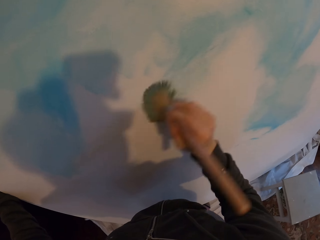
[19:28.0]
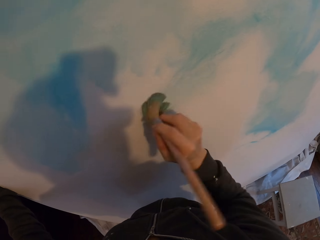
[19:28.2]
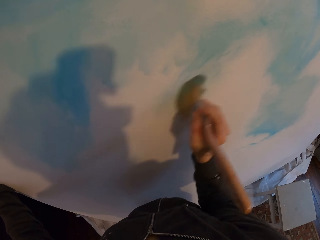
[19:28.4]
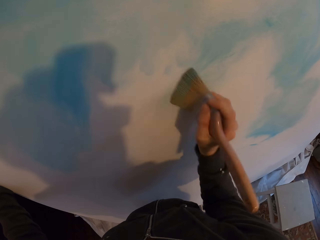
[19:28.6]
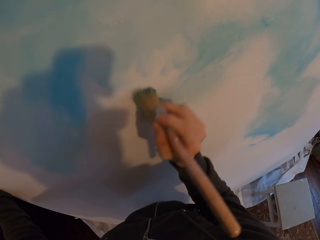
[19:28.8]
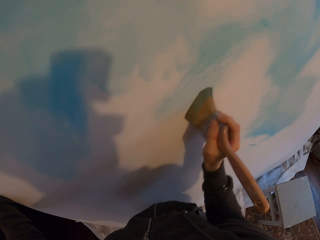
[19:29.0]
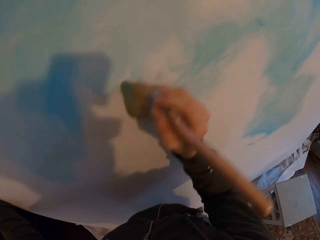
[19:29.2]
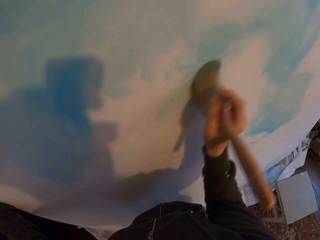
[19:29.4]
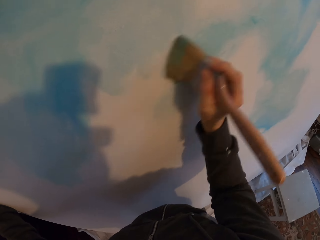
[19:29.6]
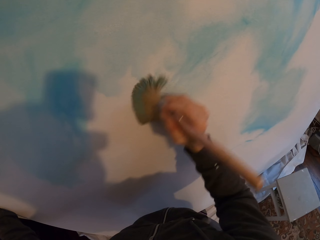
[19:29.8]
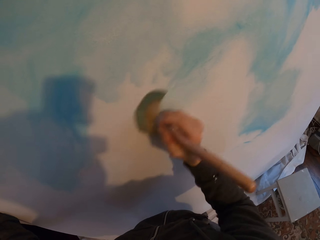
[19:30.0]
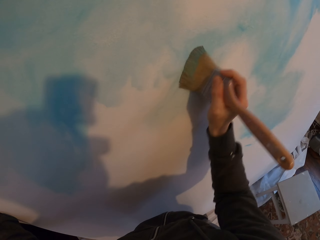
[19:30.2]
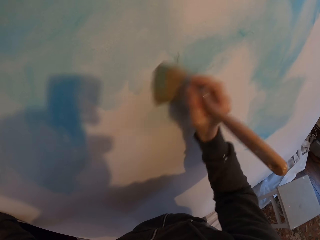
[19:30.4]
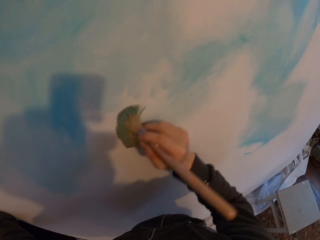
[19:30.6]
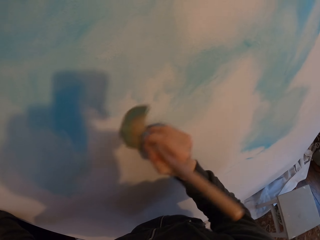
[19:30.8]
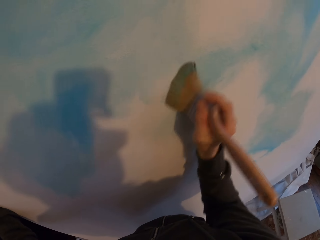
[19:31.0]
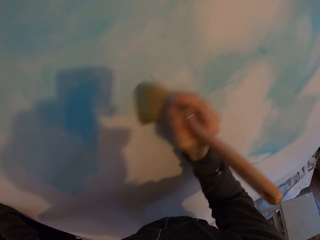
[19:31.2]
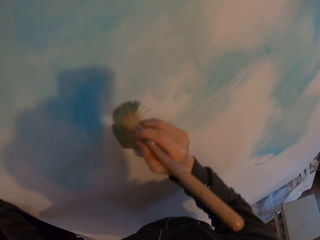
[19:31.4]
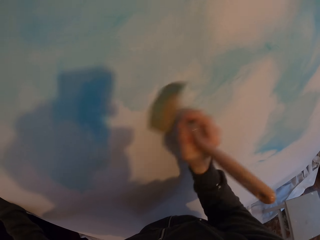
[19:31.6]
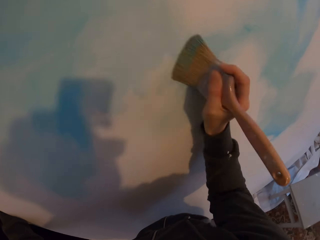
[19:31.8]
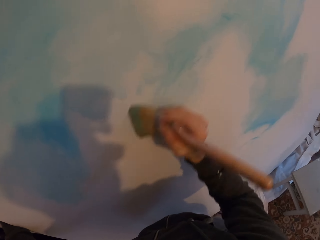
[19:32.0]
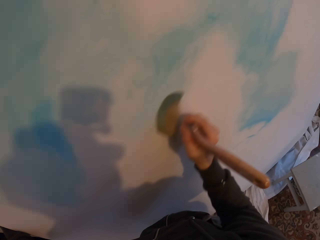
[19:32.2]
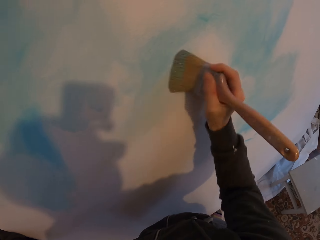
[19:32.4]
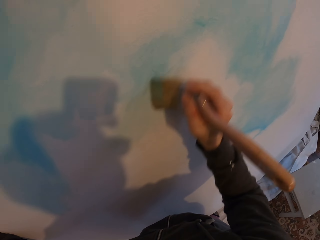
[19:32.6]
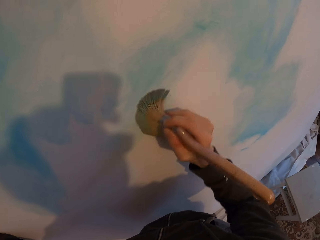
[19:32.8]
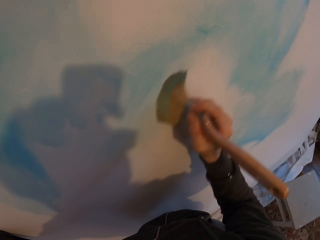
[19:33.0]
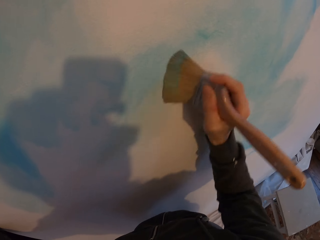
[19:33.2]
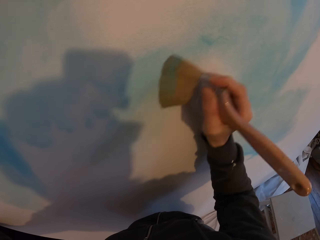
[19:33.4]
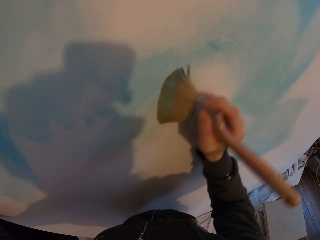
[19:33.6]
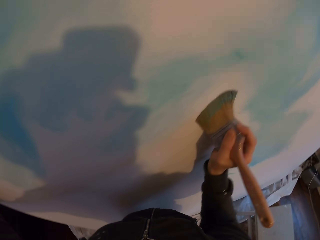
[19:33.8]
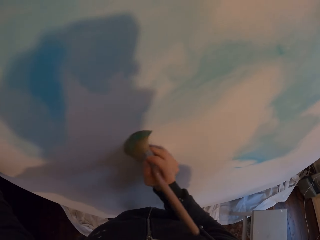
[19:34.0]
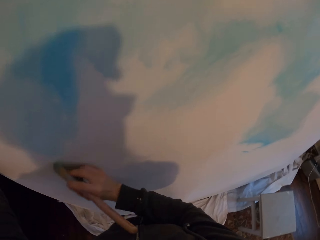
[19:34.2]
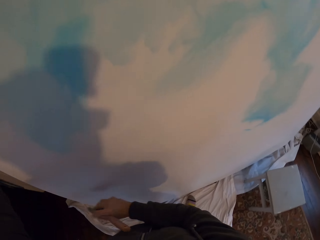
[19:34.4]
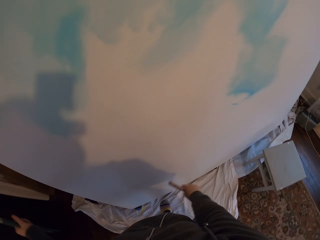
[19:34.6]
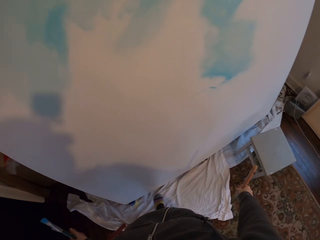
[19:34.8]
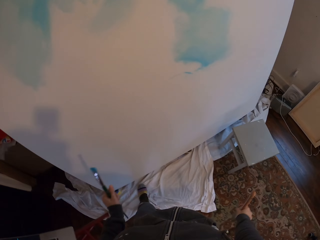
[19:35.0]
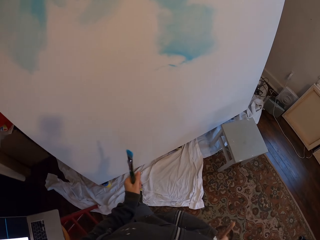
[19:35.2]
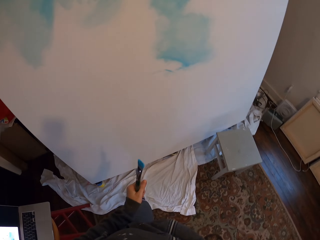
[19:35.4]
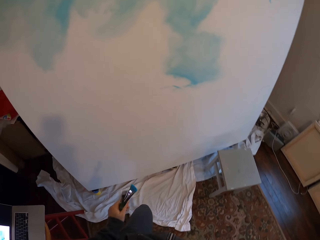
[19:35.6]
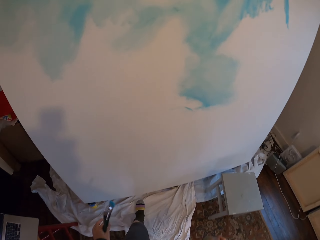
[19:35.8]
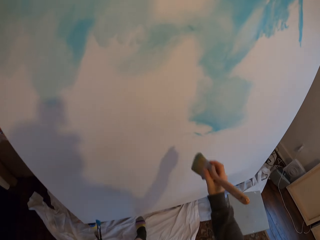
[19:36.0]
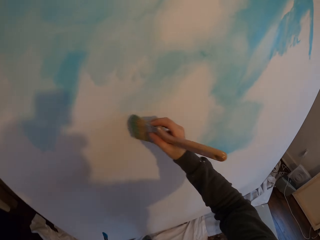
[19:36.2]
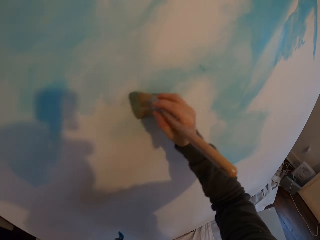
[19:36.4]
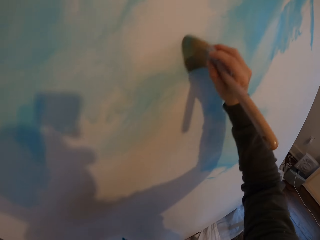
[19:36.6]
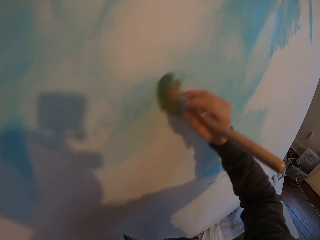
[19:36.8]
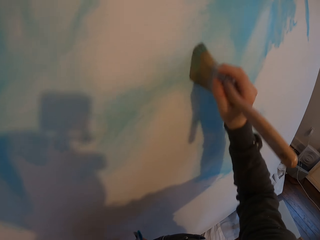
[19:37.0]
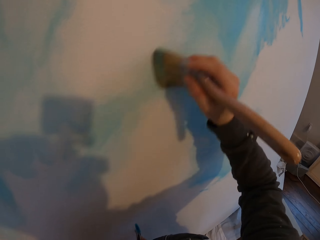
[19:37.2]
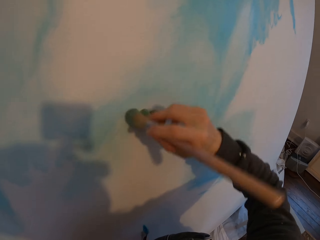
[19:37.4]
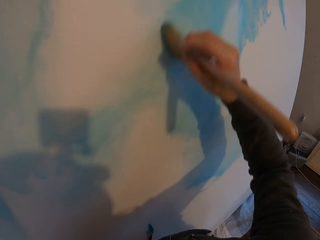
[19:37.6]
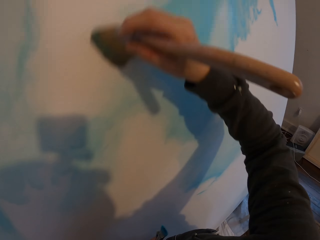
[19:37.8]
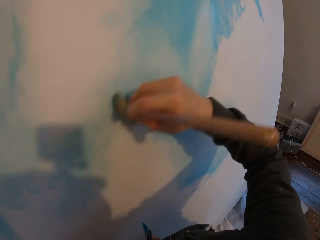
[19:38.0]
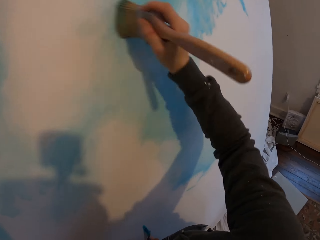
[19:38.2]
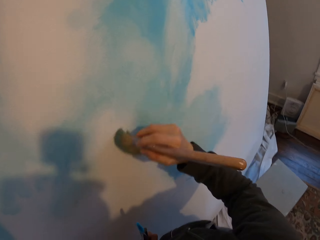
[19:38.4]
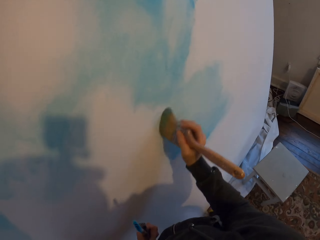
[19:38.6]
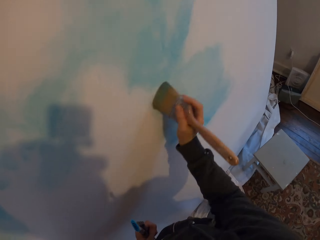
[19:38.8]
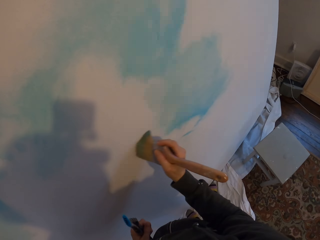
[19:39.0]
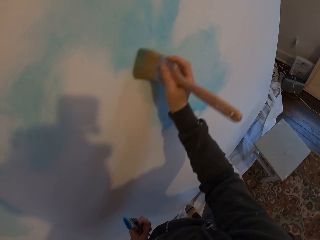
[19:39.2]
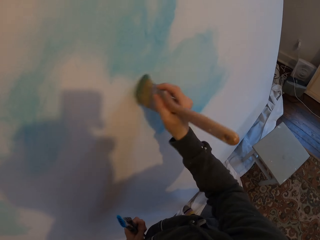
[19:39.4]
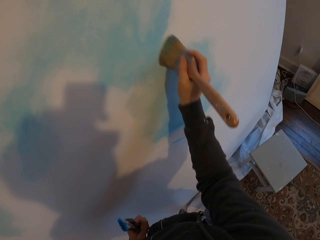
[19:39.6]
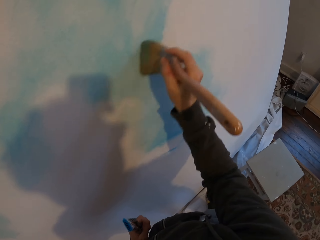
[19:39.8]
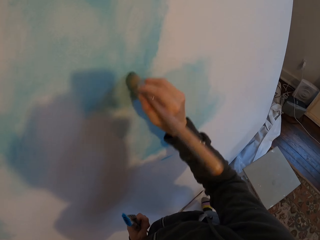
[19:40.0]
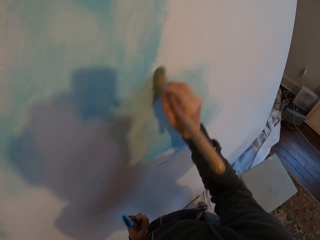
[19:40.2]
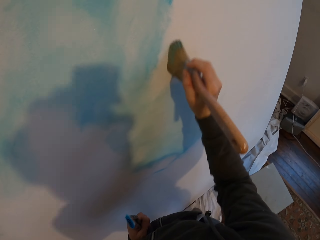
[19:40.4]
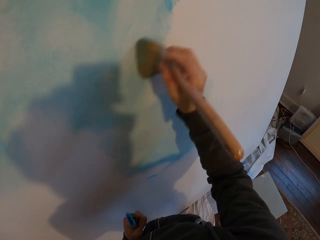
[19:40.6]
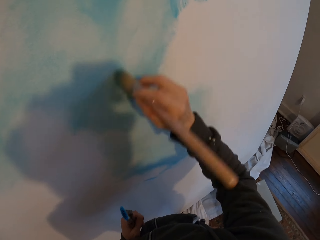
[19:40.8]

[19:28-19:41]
The camera wearer walks around. They paint the board.

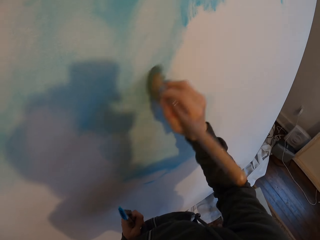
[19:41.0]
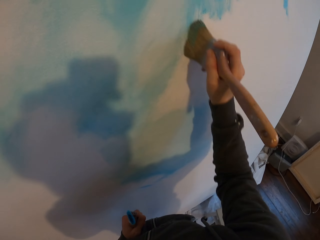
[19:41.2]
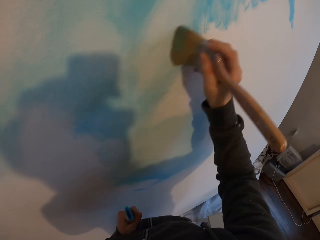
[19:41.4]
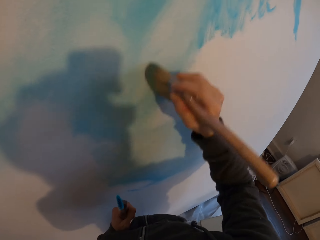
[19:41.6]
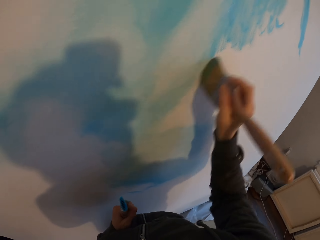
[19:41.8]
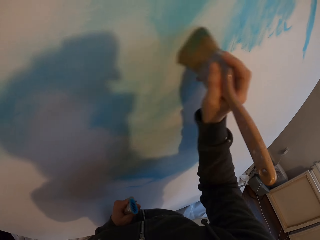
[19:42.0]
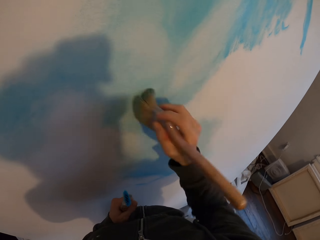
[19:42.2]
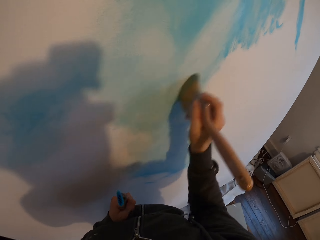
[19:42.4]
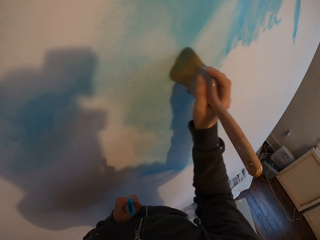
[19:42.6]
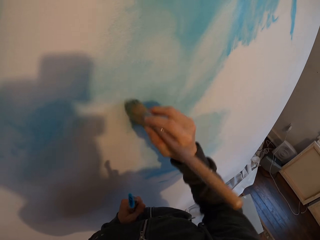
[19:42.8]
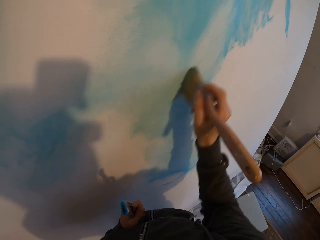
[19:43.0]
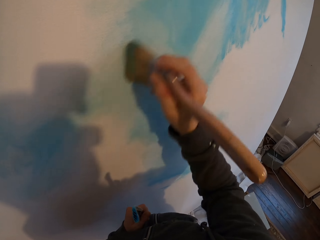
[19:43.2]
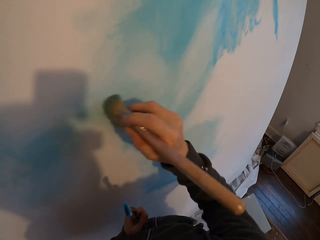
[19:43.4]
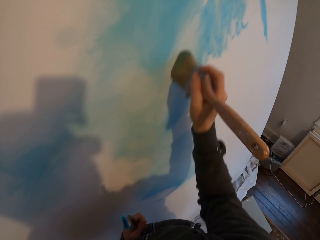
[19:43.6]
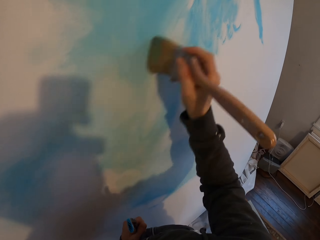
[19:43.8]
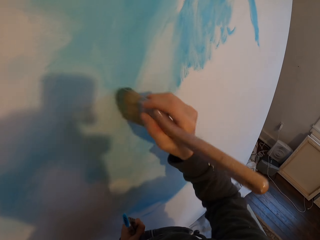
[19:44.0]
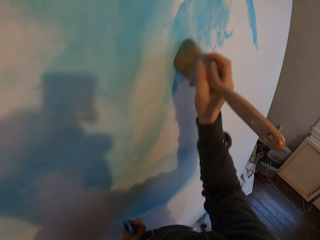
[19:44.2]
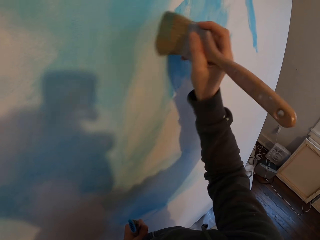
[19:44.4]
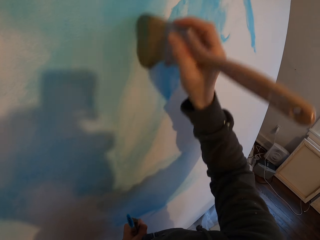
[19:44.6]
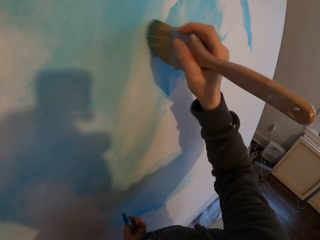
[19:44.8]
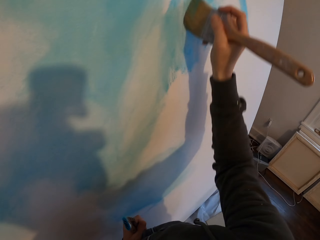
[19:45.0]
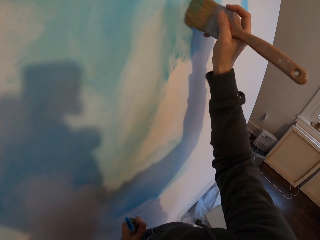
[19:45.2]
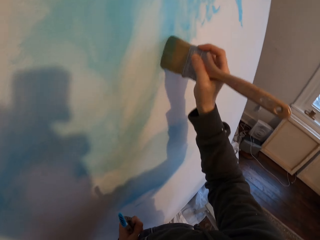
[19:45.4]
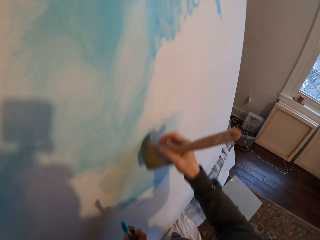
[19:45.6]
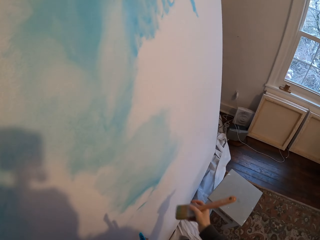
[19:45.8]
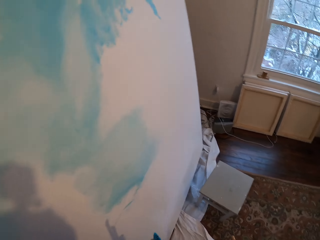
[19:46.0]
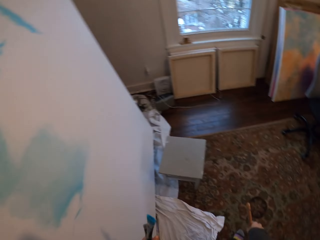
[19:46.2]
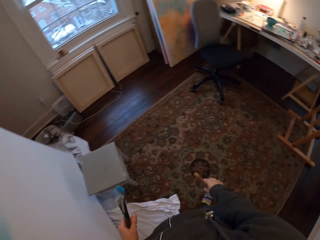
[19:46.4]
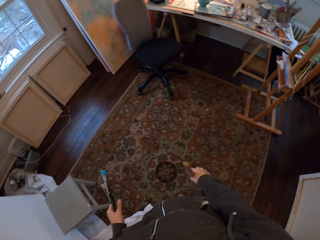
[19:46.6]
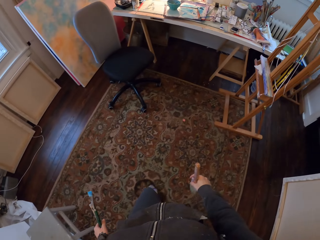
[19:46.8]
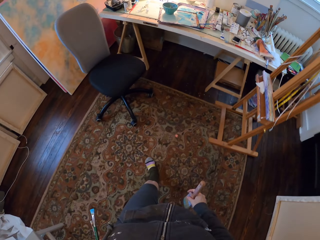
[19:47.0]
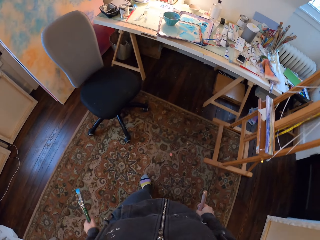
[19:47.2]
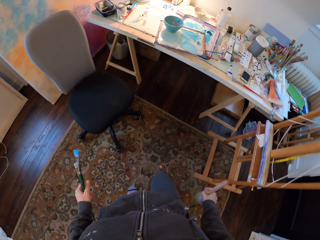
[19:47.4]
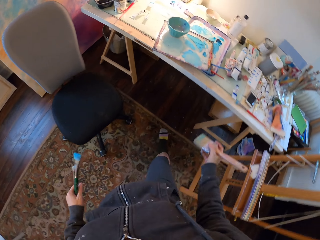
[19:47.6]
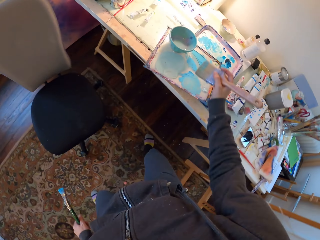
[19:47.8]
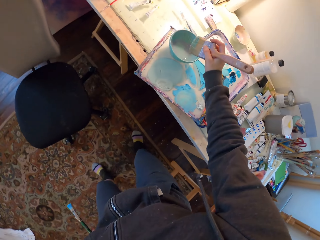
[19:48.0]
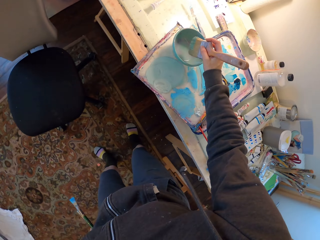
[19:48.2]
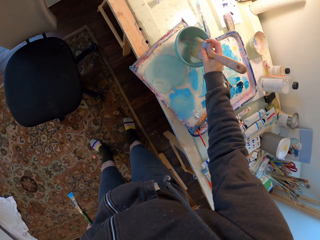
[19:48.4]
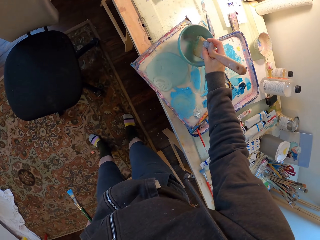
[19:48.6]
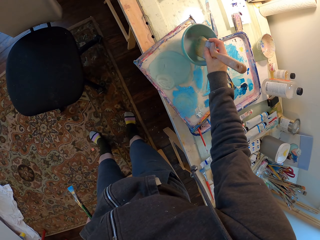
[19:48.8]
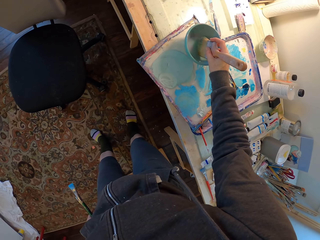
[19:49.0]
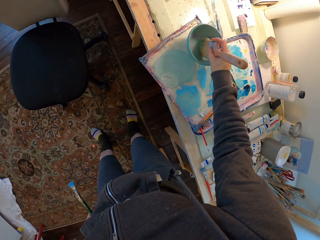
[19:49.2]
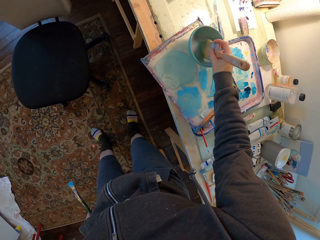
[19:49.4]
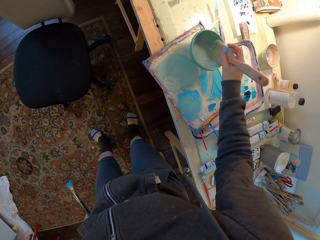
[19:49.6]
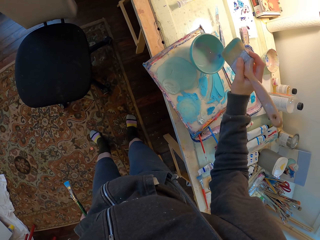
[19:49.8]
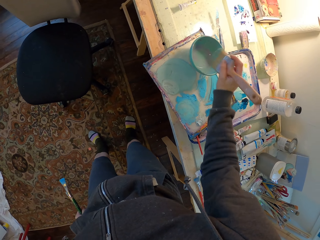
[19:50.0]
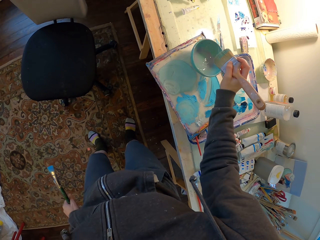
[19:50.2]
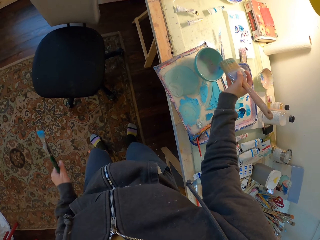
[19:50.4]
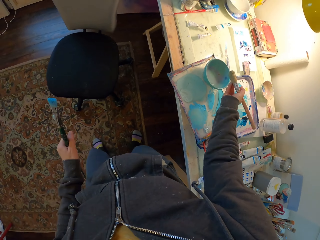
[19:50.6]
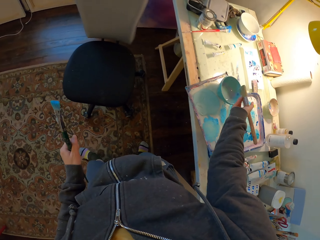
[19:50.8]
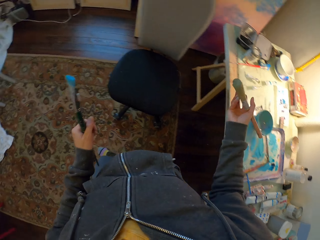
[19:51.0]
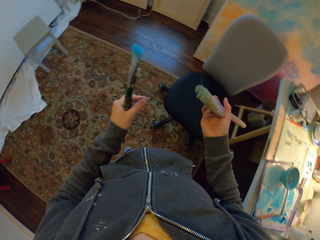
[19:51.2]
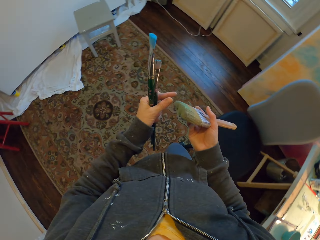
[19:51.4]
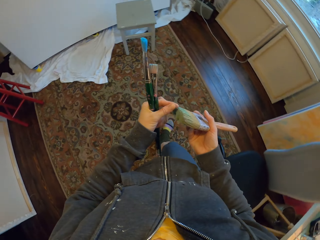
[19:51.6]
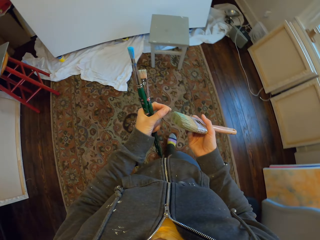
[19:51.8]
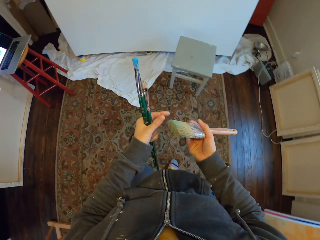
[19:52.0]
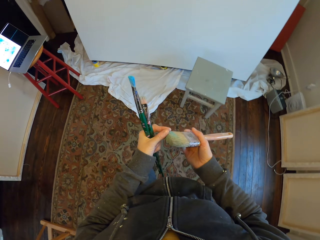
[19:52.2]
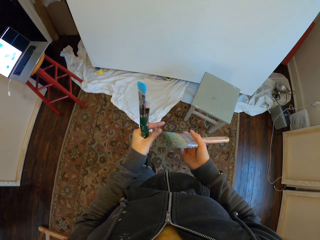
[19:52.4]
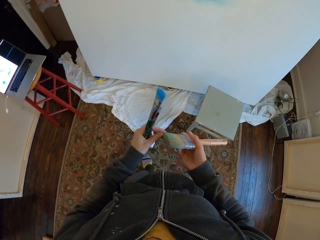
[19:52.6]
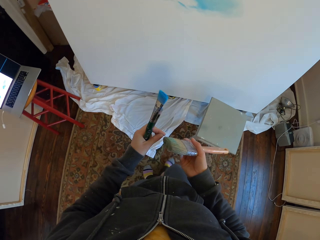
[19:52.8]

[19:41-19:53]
The camera wearer walks around. They dip the paintbrush in the paint in the bowl. They remove the particles. They walk around.
